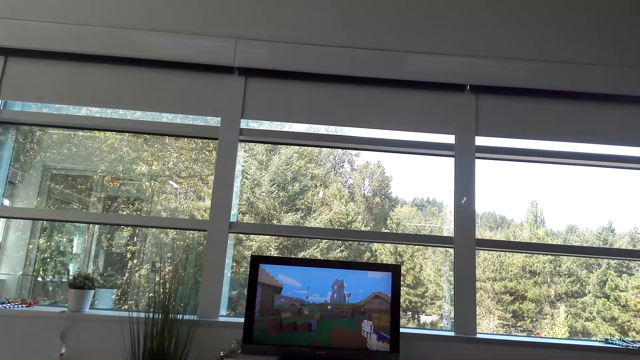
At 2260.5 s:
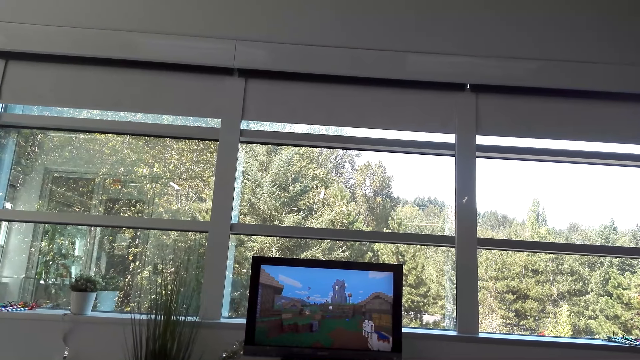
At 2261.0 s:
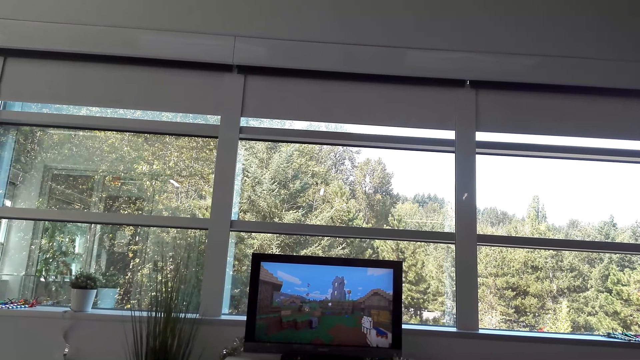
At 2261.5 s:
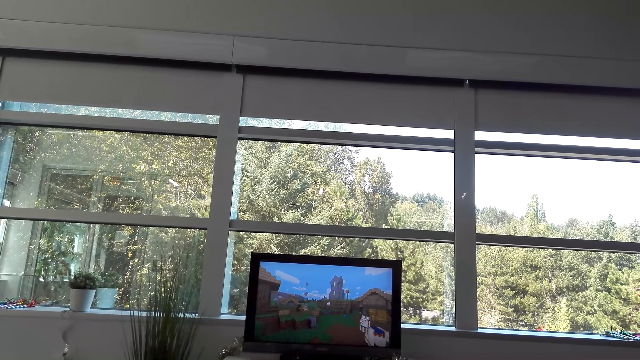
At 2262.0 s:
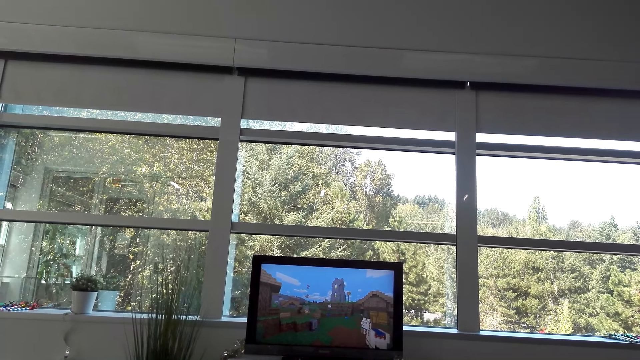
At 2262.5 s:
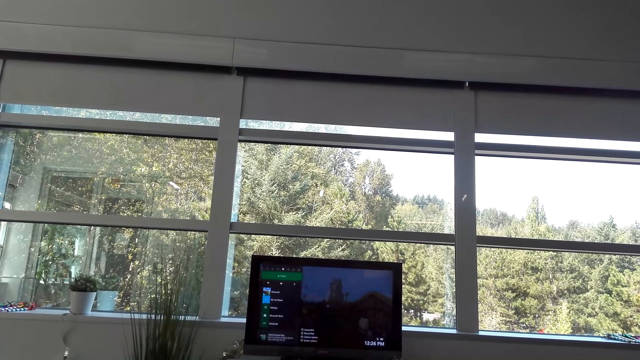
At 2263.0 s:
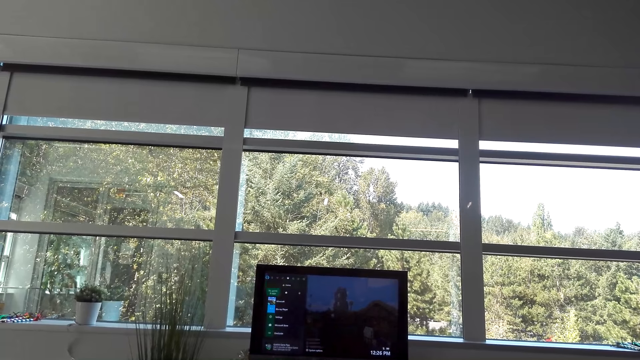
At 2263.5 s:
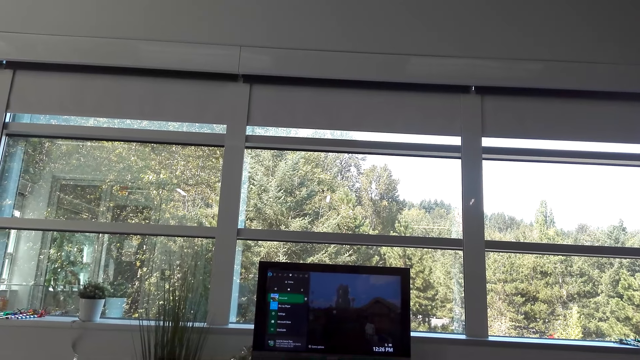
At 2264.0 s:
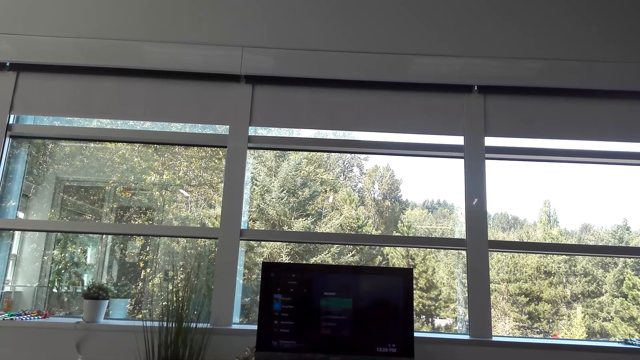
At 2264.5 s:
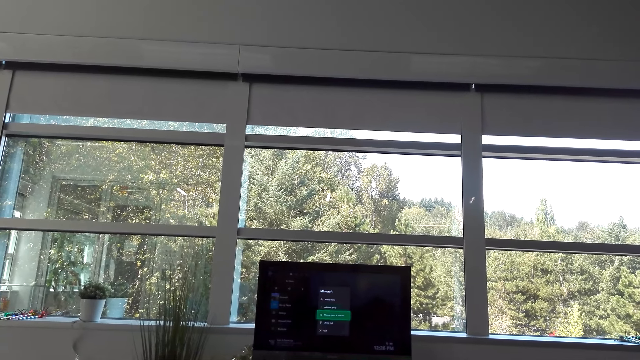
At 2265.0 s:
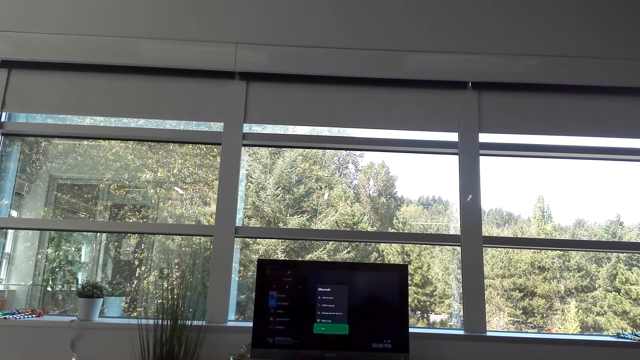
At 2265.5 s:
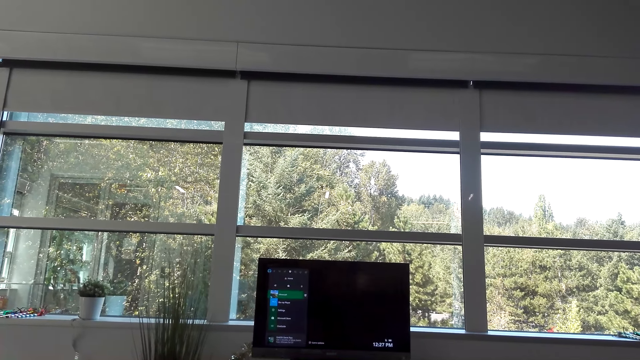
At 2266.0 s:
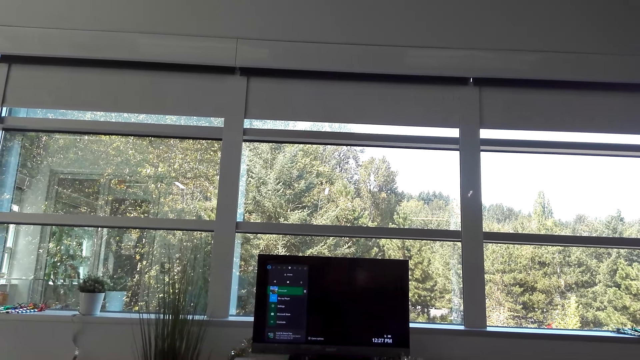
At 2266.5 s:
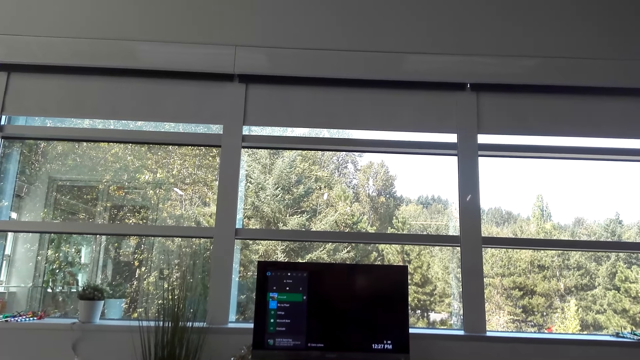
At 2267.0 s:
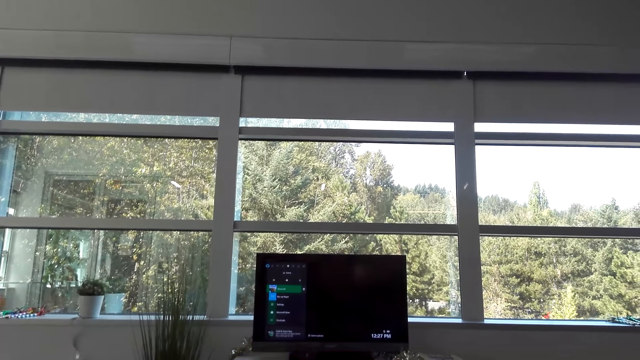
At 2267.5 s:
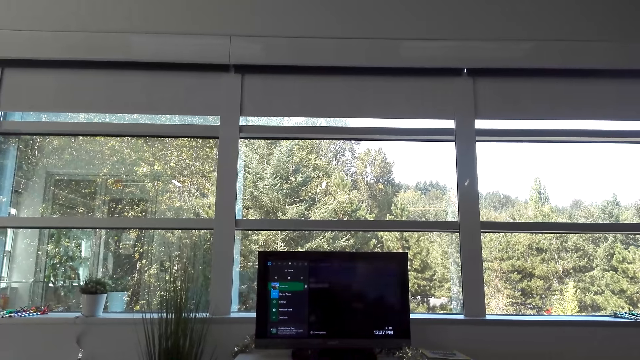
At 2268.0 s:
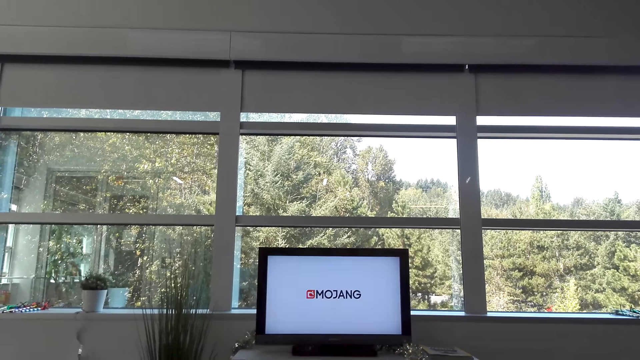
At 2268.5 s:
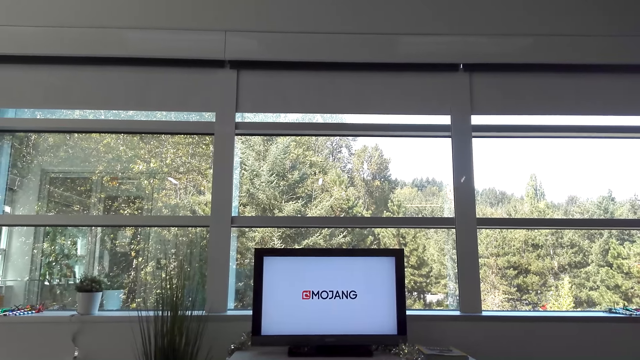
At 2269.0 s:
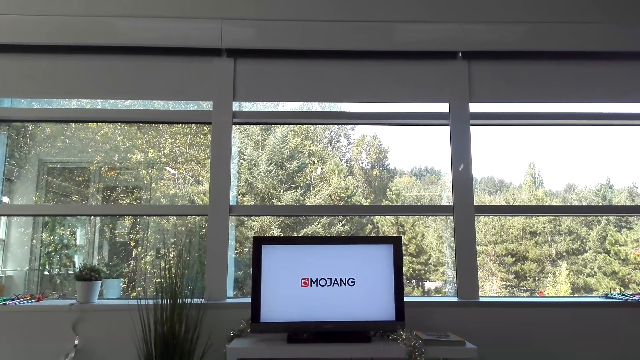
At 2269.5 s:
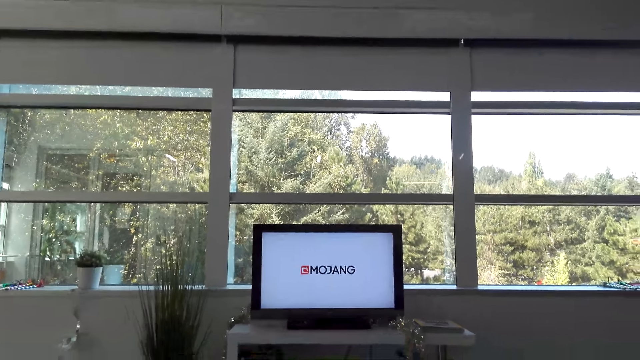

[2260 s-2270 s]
The camera wearer watches the video in the television. They operate the television with a remote control. They laugh.

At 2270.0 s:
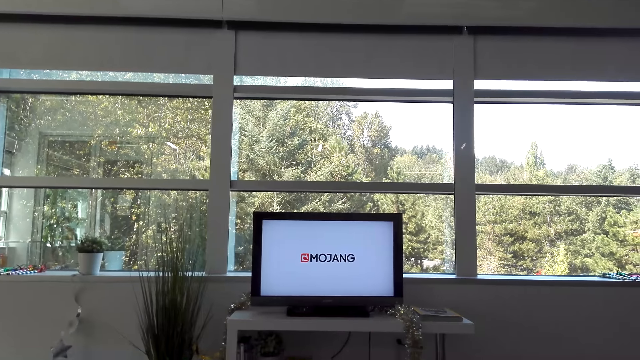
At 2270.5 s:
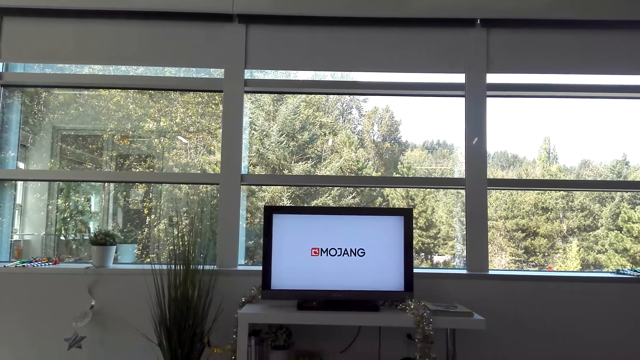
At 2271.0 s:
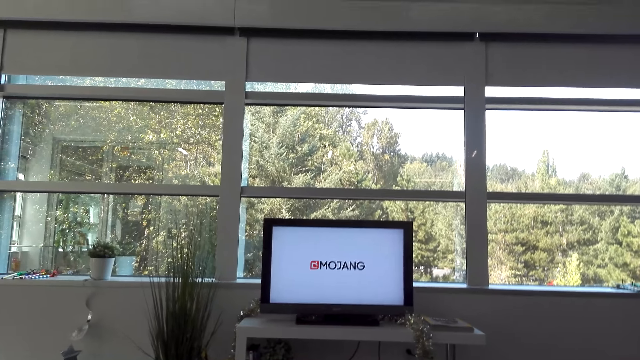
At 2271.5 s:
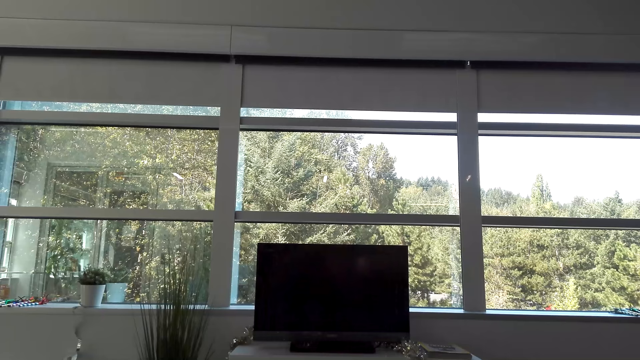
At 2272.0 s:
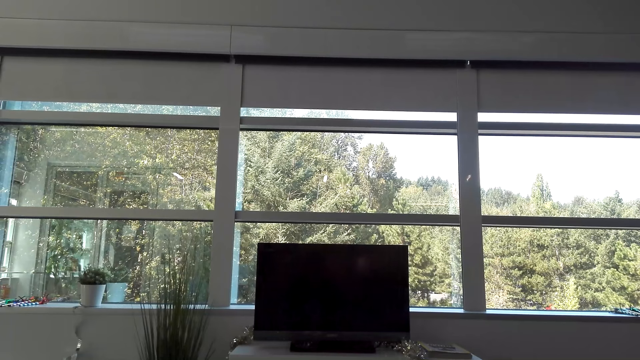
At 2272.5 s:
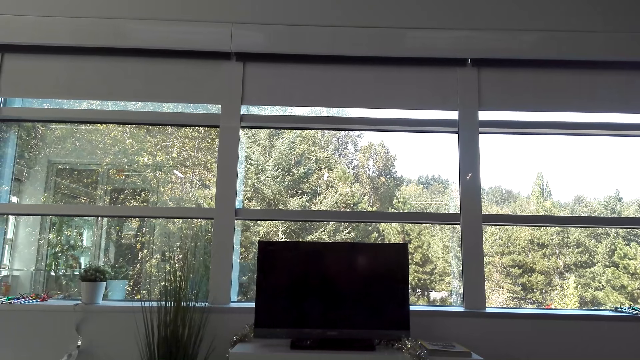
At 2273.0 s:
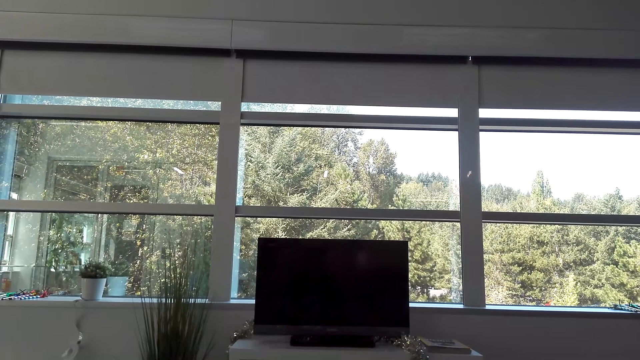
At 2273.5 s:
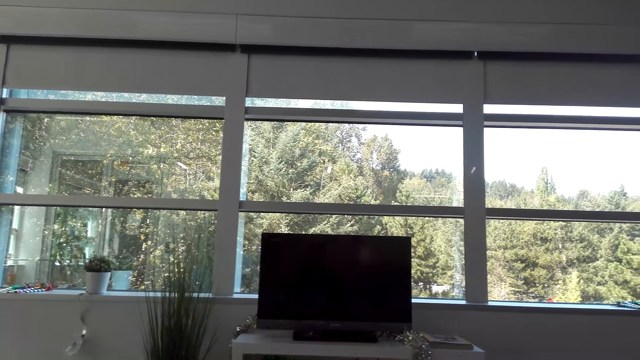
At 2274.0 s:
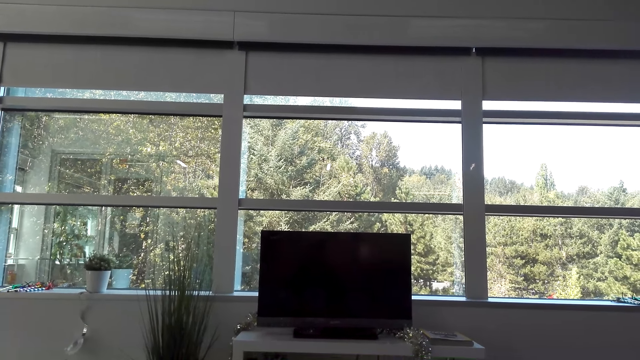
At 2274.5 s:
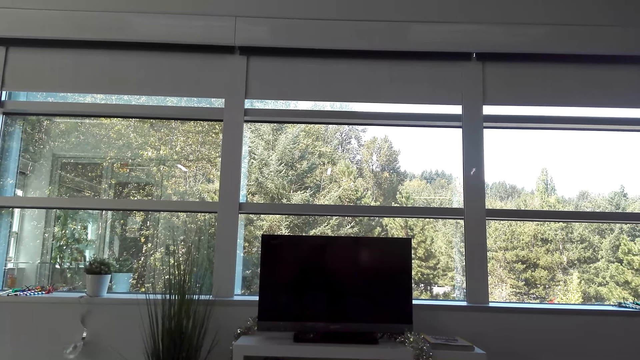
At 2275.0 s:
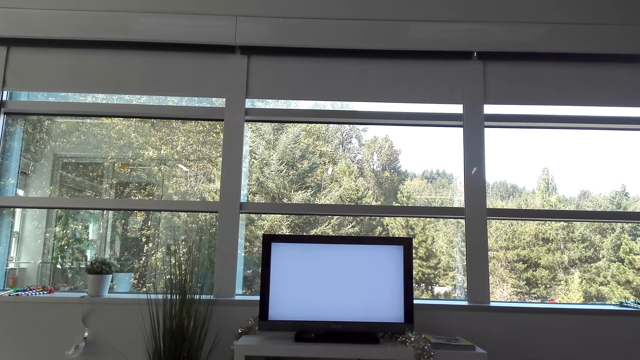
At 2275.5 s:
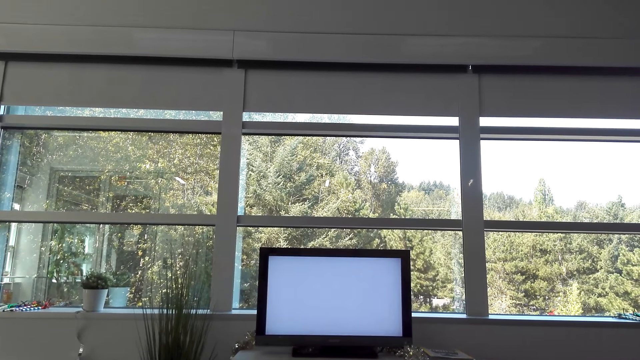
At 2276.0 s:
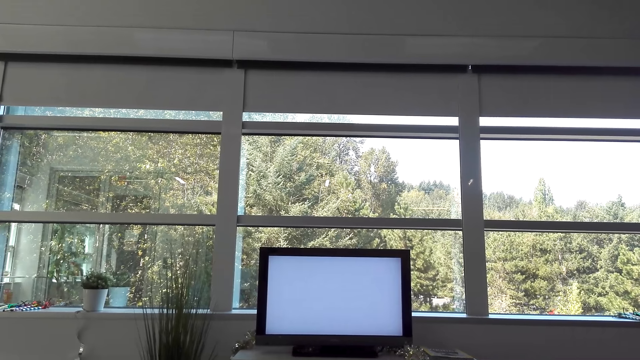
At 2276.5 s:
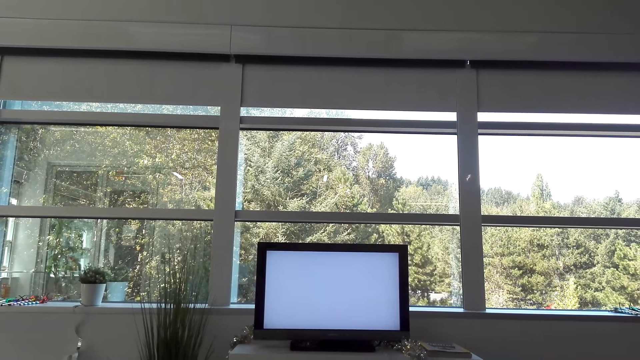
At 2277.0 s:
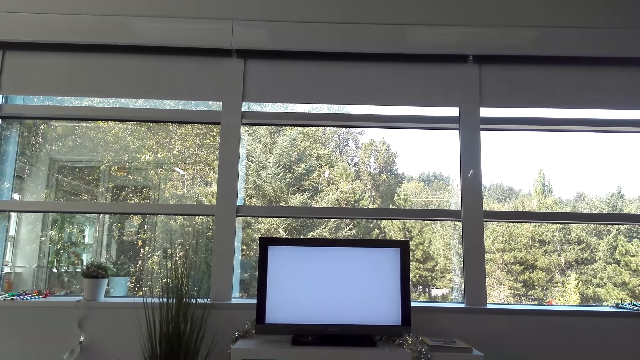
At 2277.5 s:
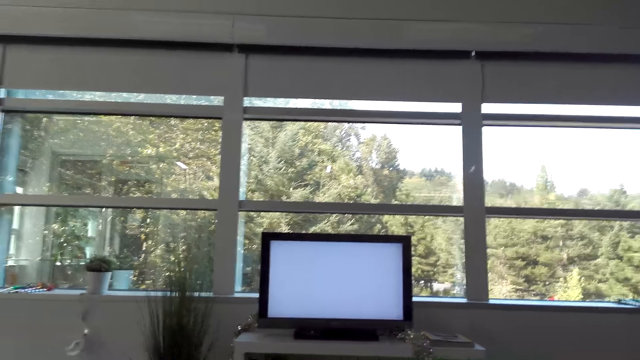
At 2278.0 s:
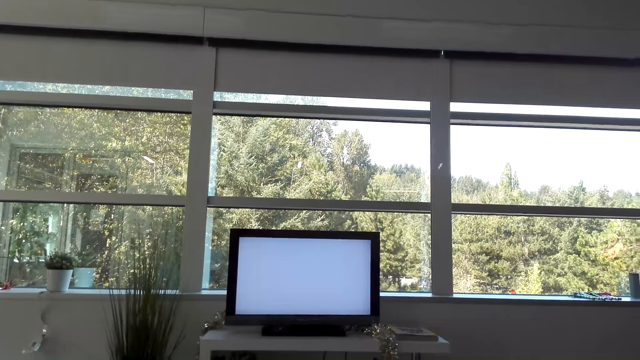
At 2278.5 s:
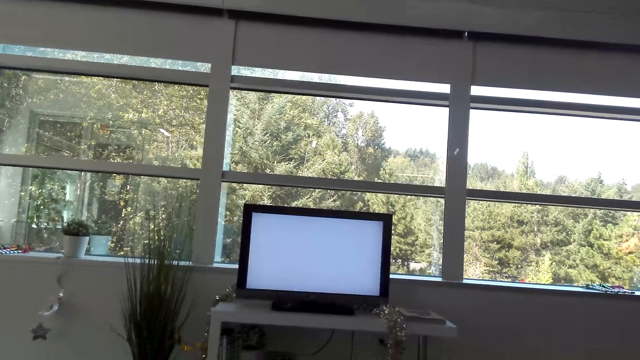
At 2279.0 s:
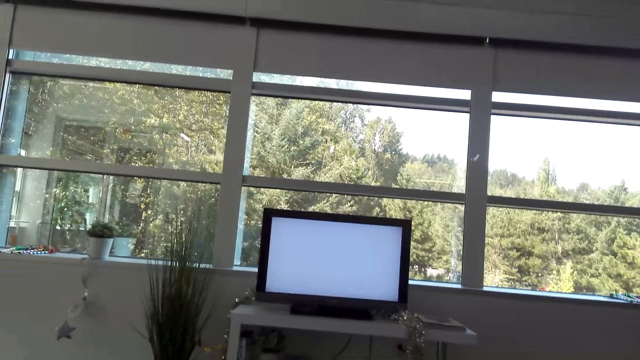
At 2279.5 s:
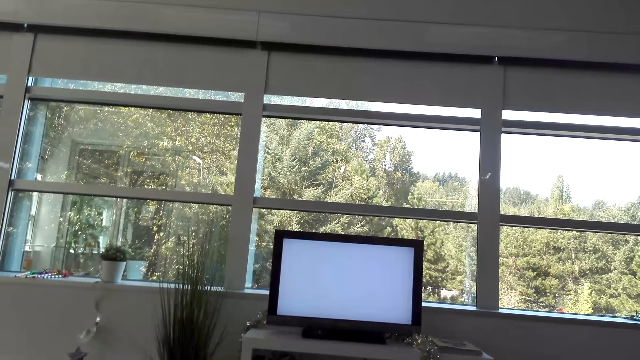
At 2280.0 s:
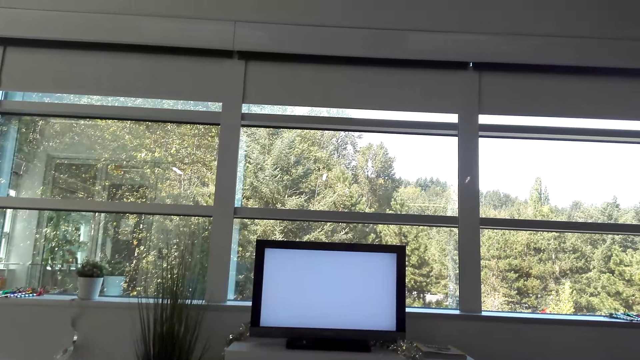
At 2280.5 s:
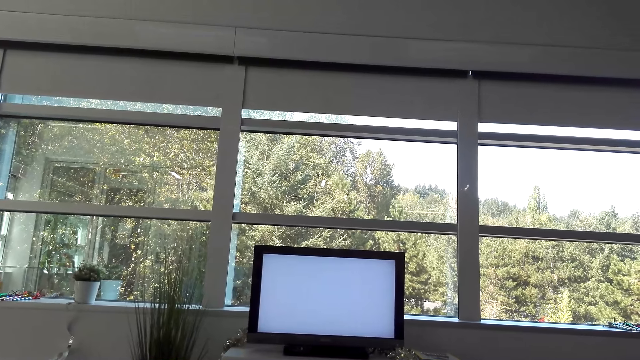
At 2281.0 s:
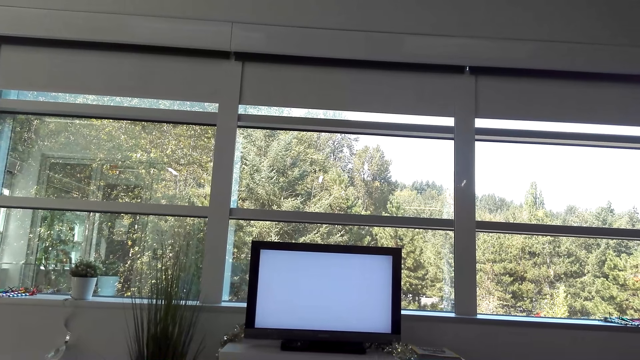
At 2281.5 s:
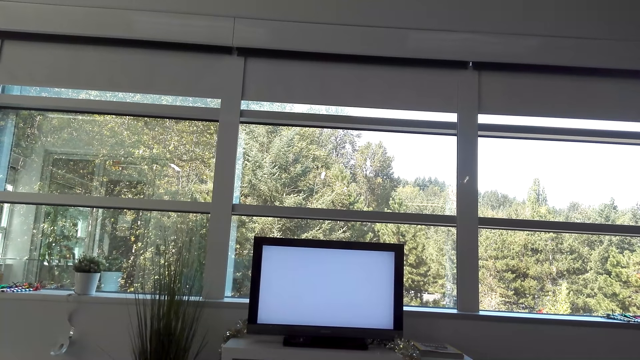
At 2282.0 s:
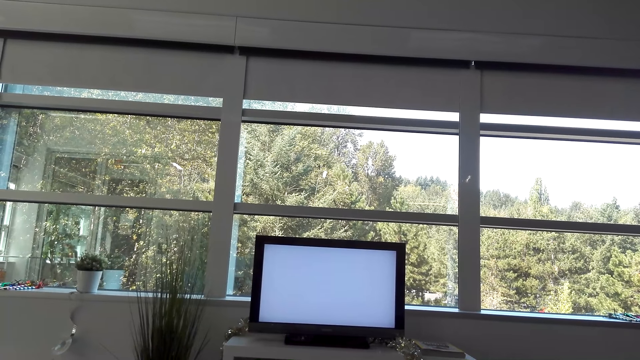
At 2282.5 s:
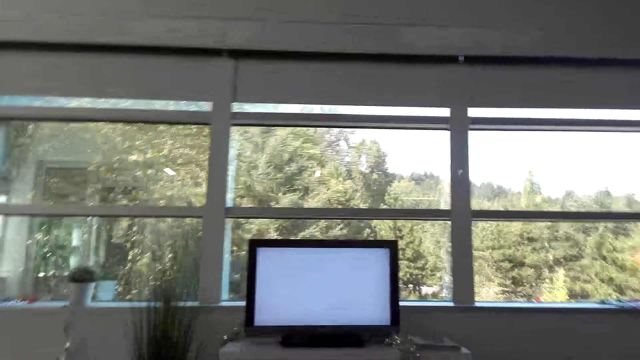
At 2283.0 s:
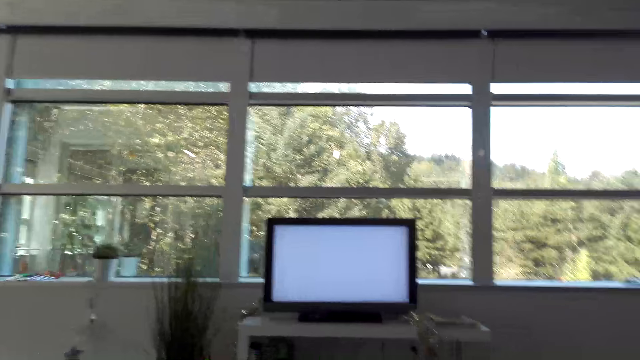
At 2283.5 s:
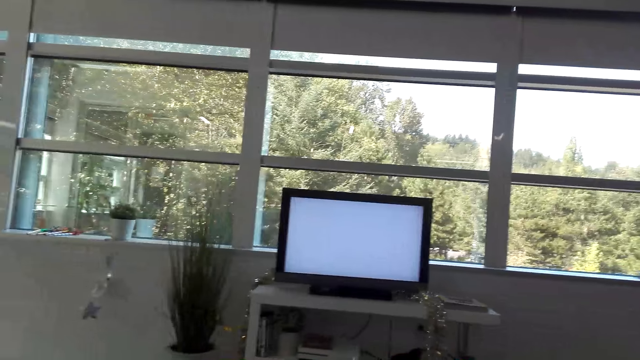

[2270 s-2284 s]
The camera wearer talks to a man. They stare at the television screen.
